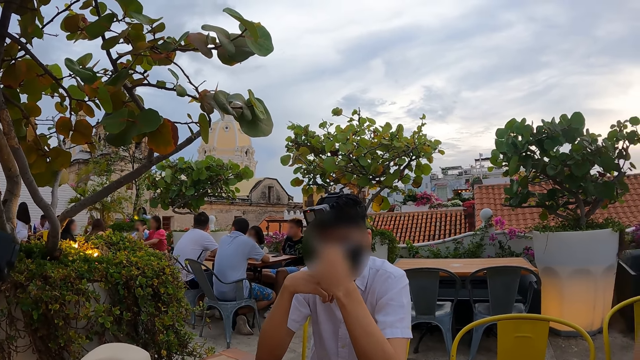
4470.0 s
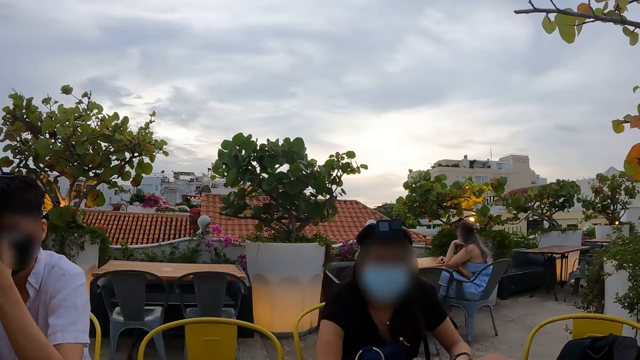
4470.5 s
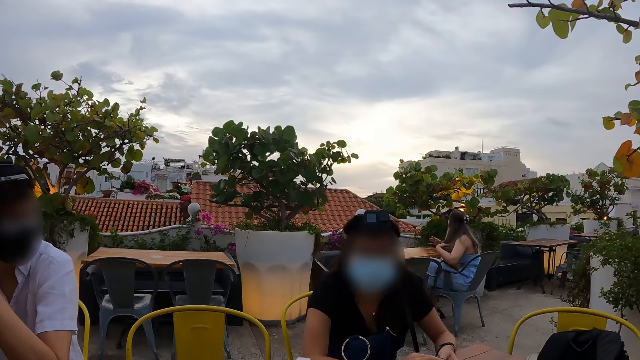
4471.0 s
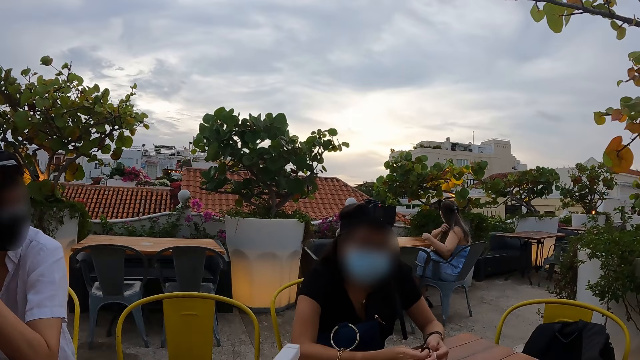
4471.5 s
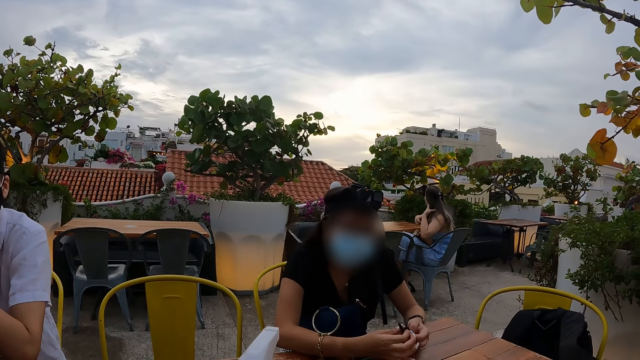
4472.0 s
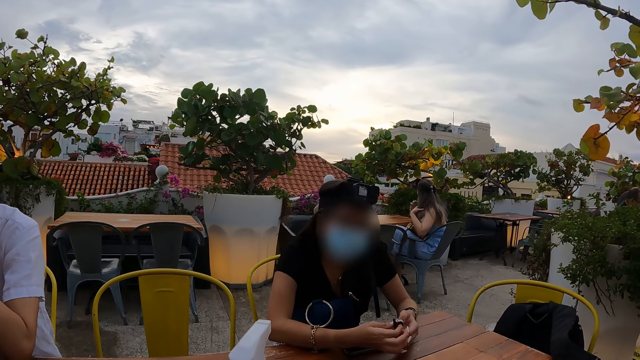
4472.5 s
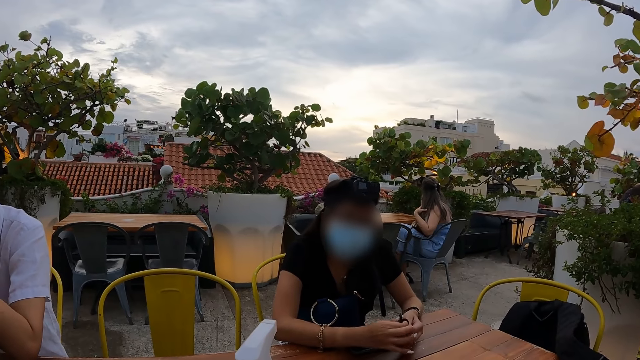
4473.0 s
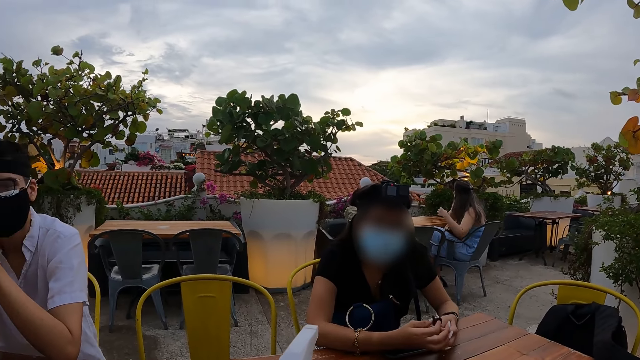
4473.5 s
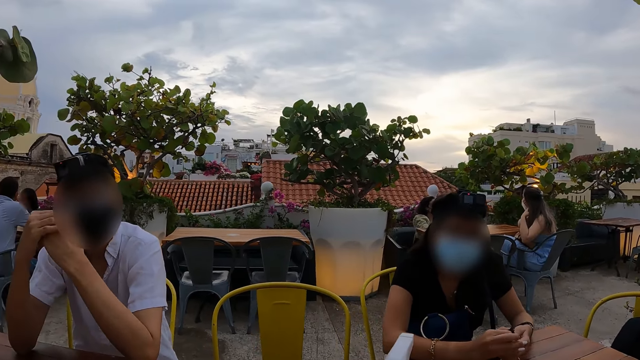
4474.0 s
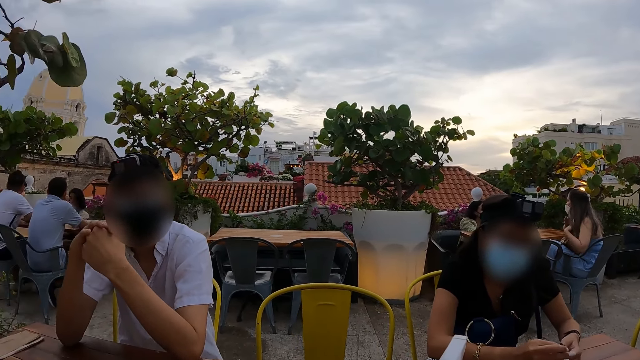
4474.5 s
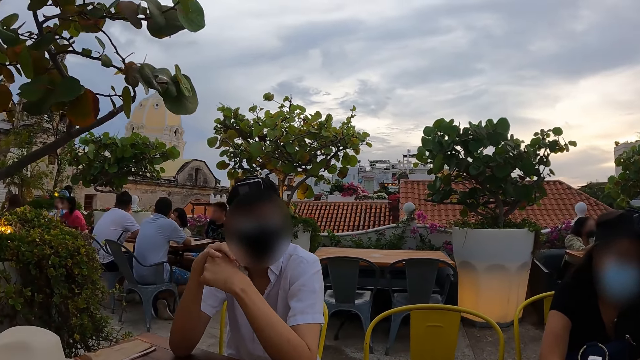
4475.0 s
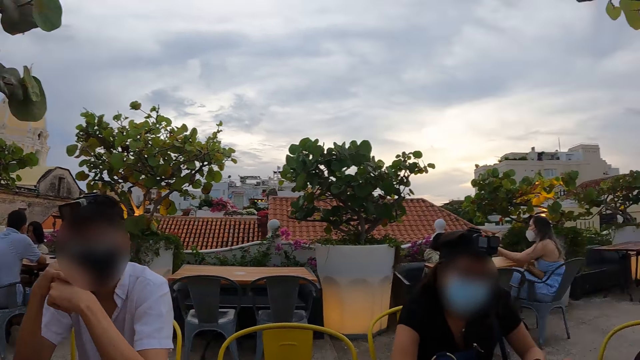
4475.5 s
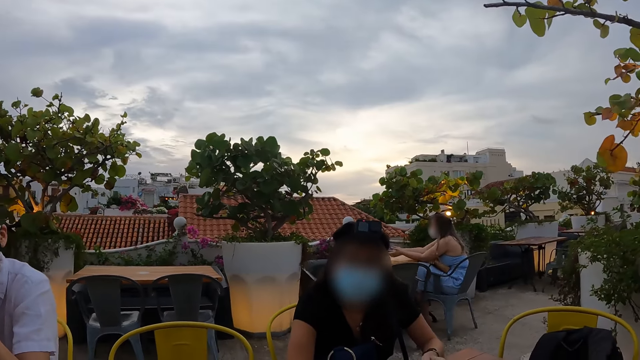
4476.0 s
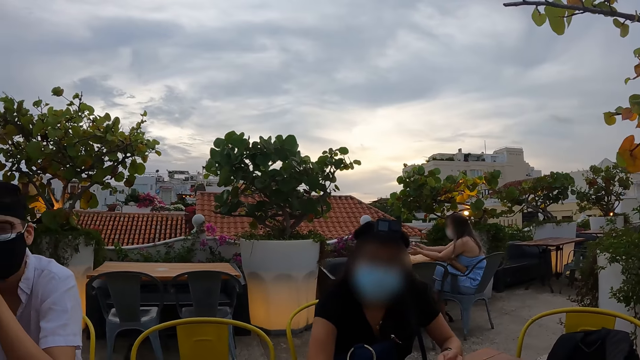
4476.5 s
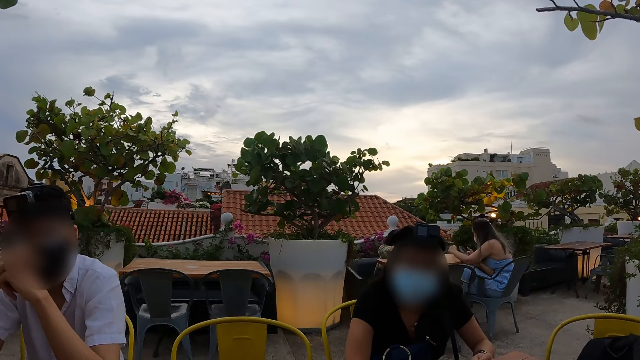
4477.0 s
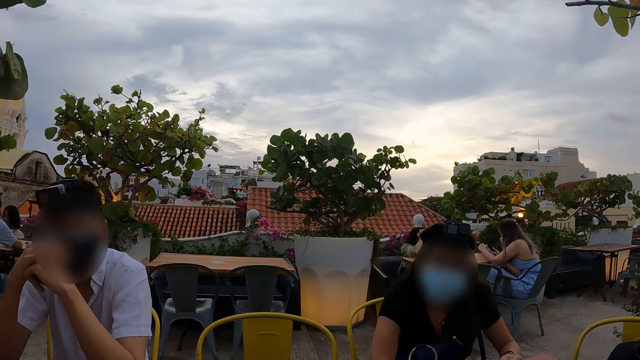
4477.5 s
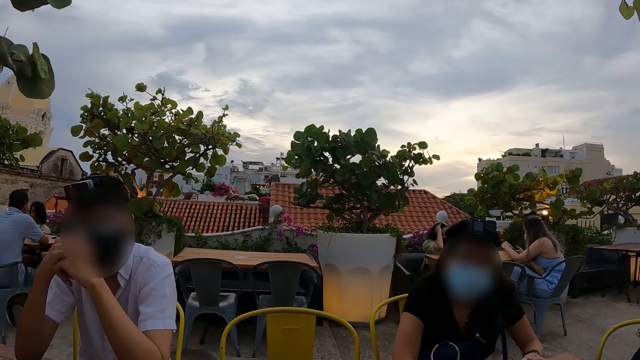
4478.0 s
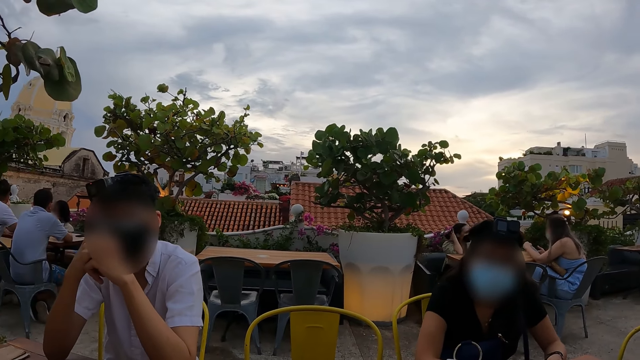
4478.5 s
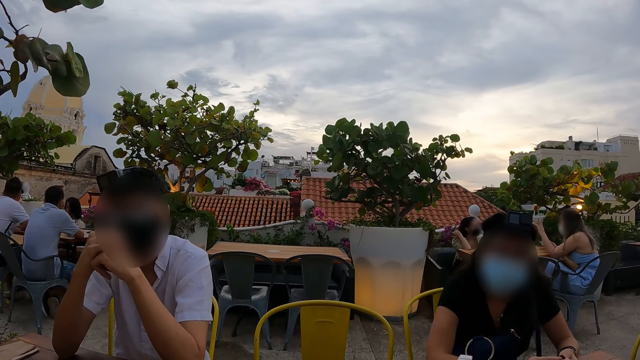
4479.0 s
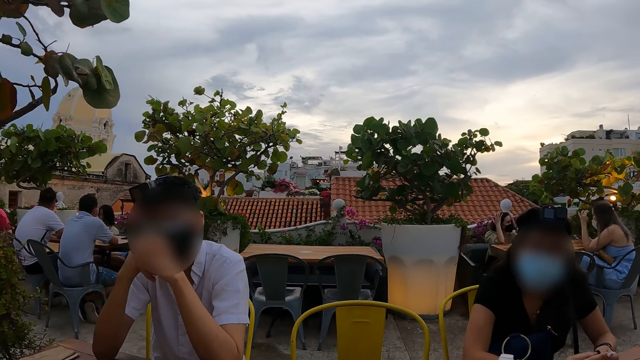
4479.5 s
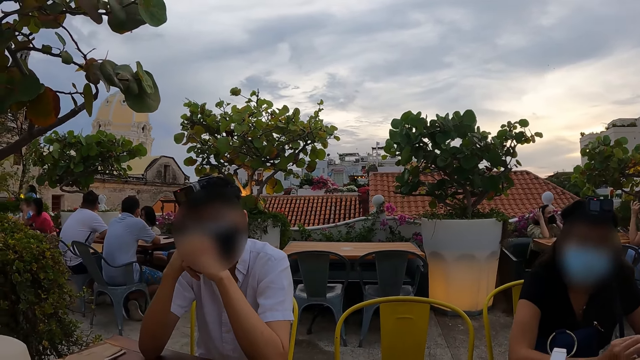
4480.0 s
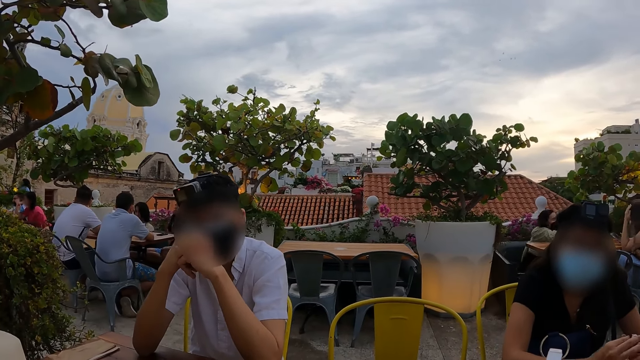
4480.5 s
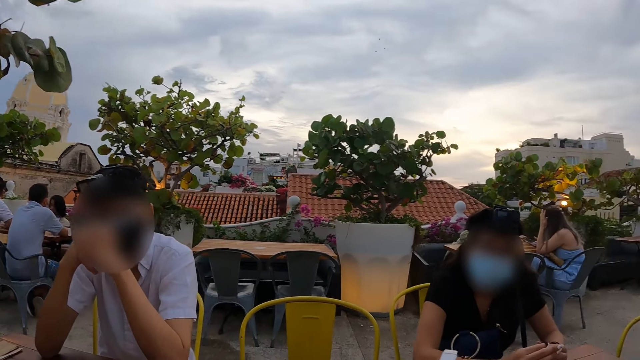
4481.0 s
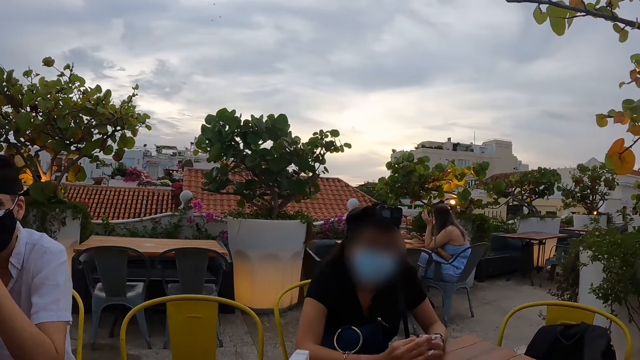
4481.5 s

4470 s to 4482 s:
The camera wearer looks at a woman. They look at a man.

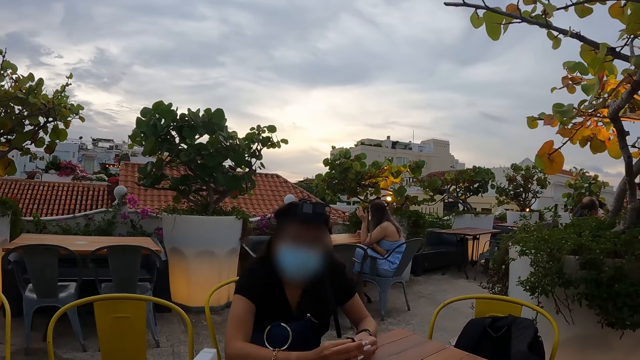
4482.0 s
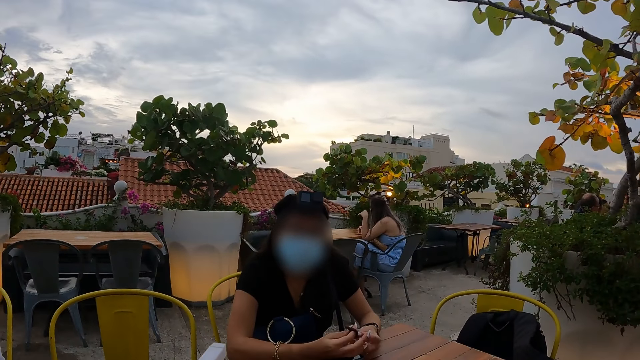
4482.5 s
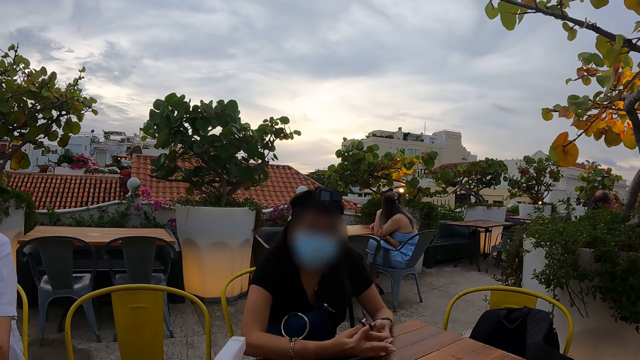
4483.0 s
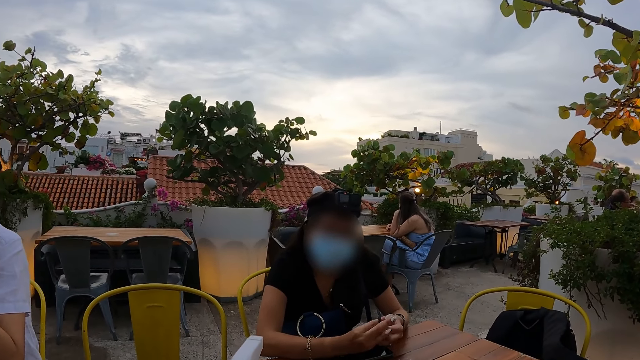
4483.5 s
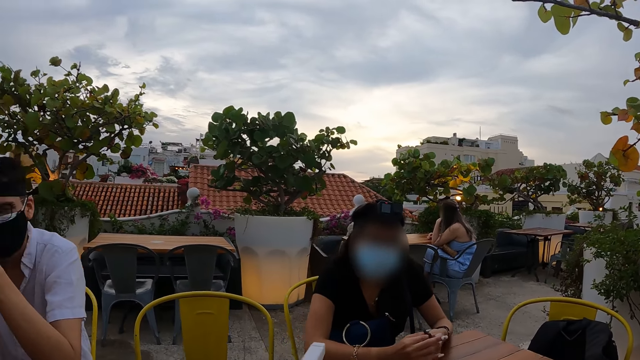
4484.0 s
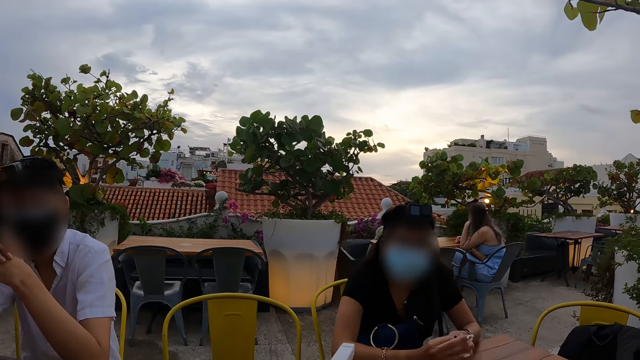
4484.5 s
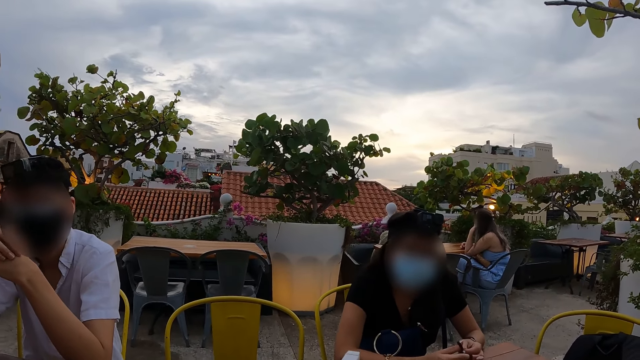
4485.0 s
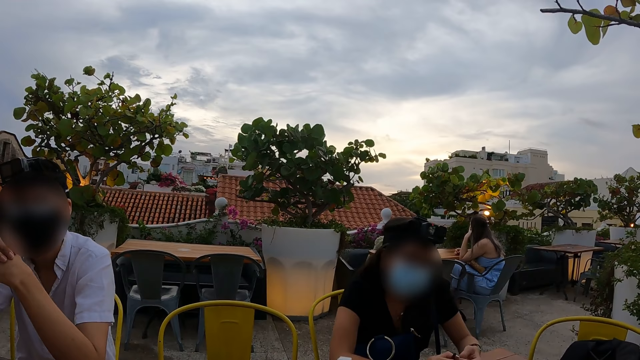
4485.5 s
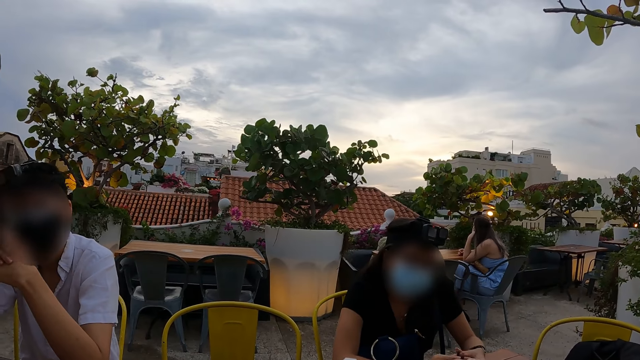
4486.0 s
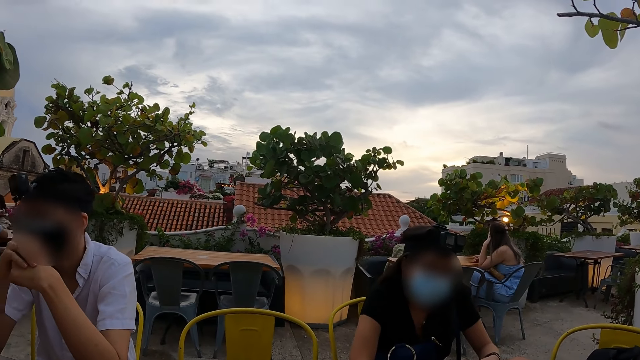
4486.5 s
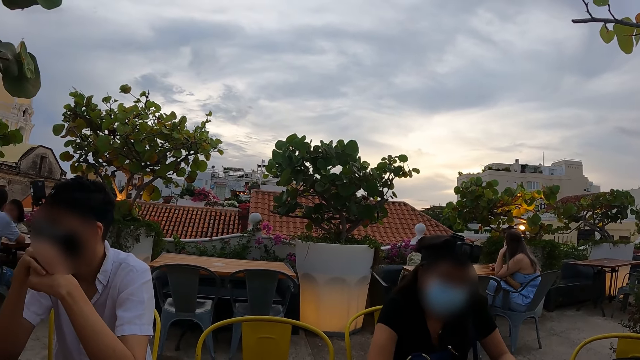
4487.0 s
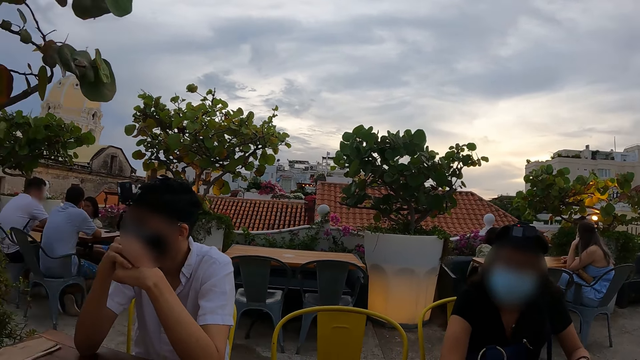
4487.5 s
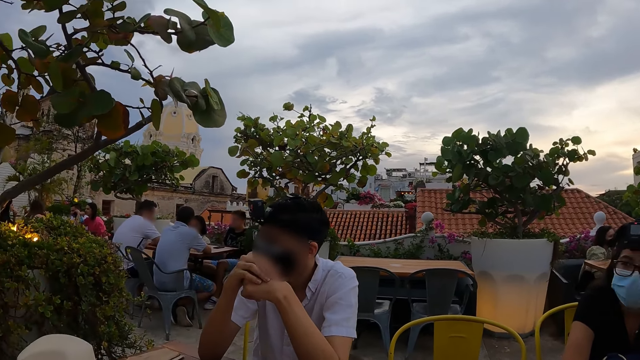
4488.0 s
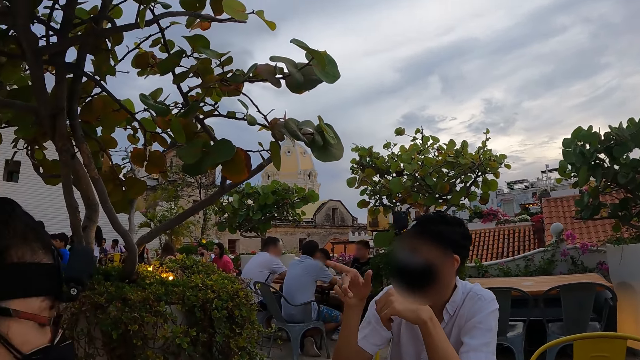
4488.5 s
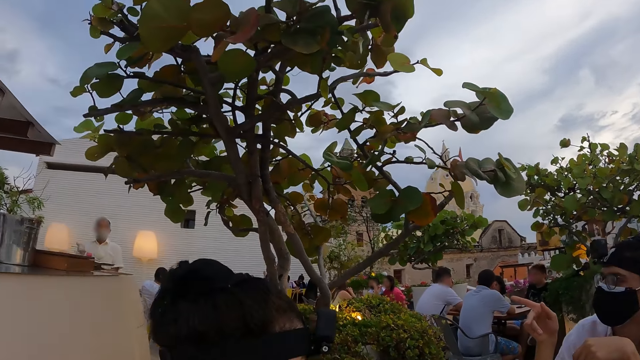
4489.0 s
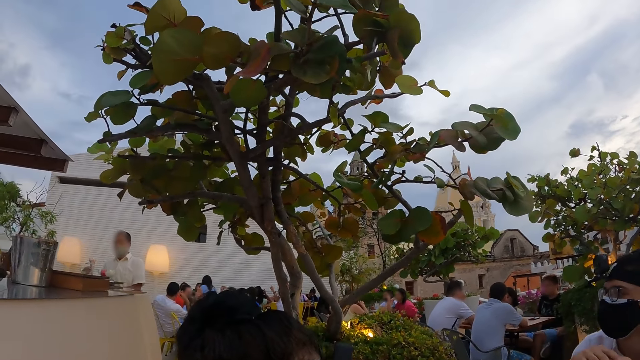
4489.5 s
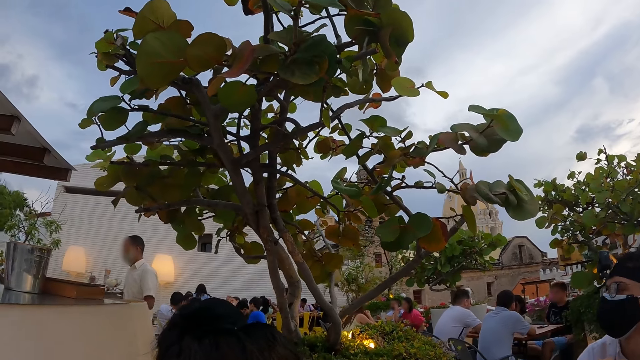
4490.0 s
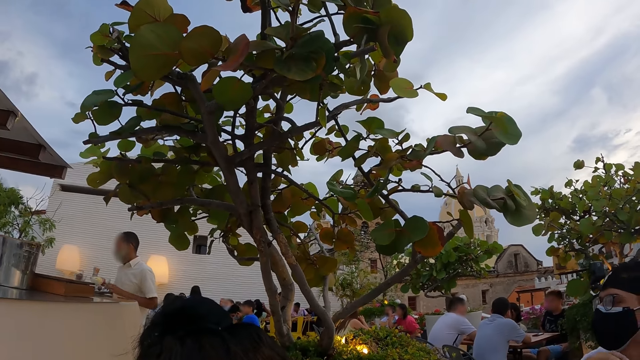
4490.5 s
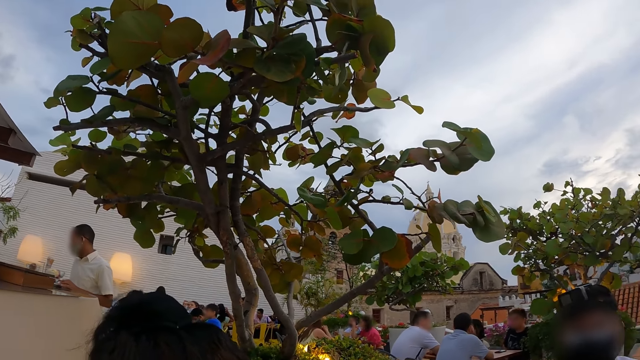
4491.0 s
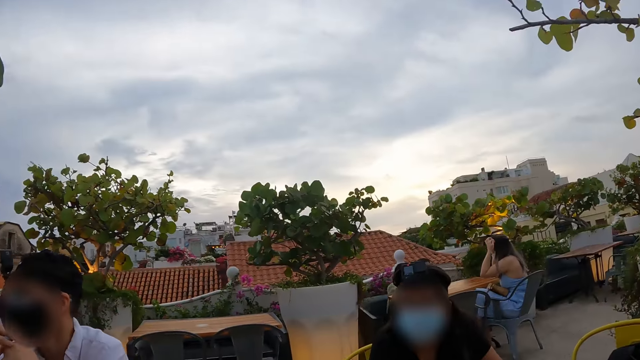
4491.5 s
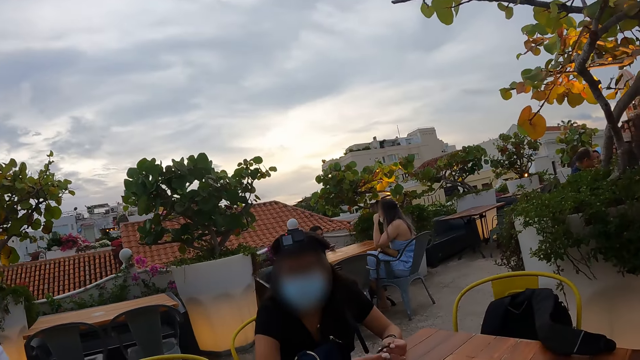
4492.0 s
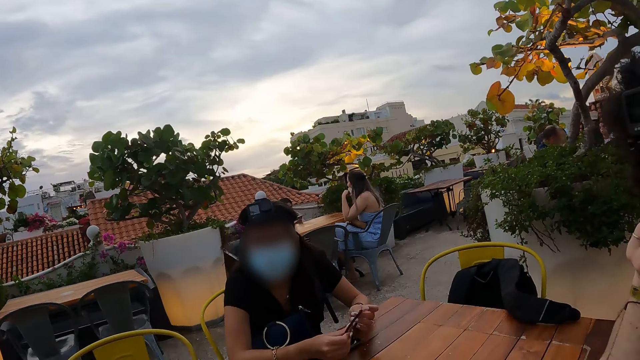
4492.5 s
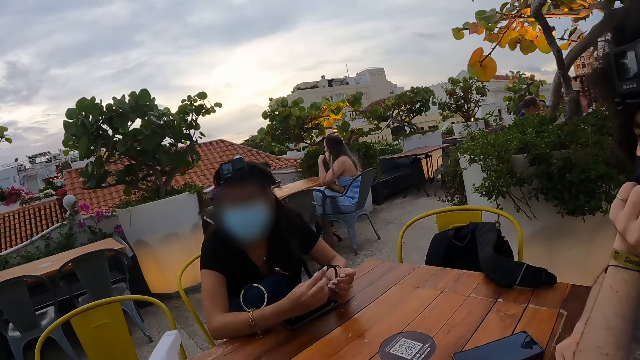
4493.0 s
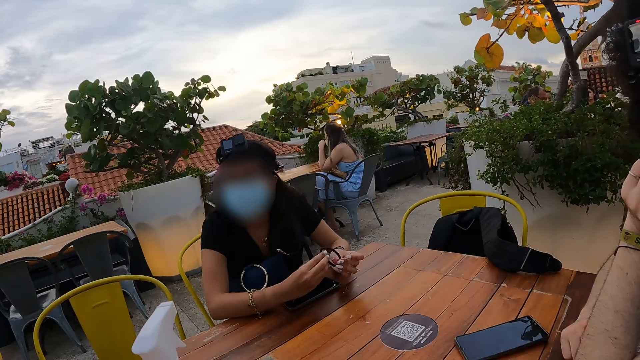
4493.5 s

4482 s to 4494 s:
A man points a finger. The camera wearer looks around.
